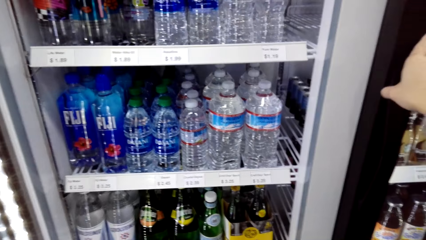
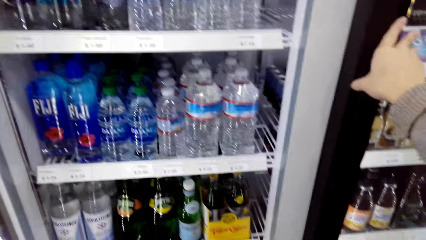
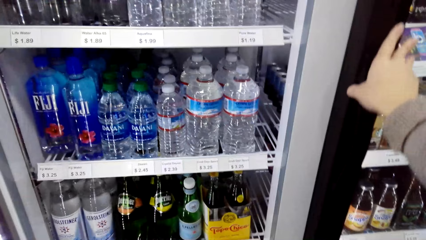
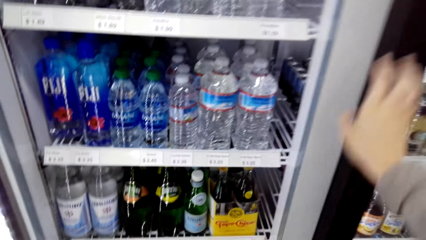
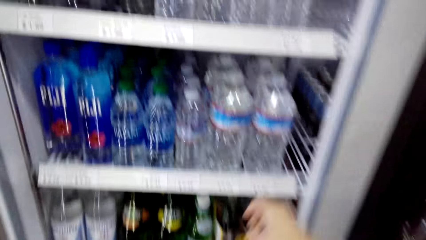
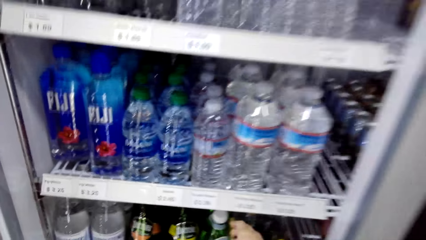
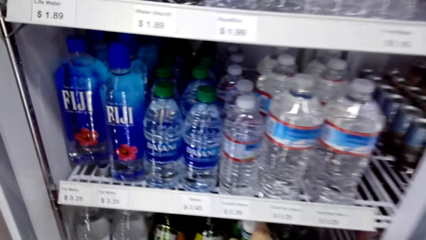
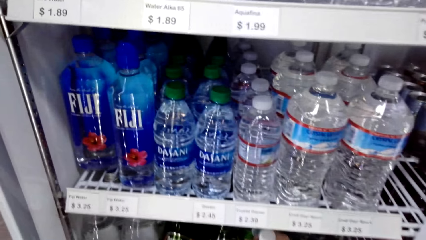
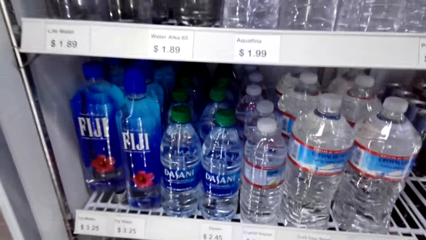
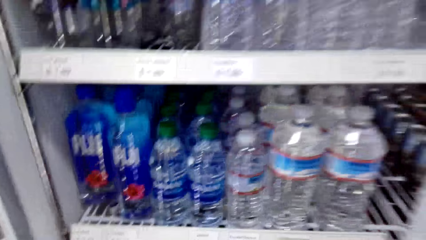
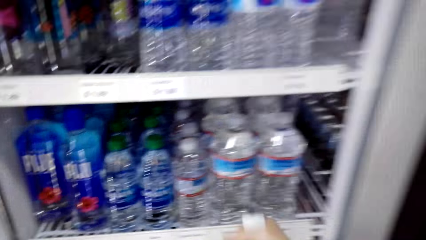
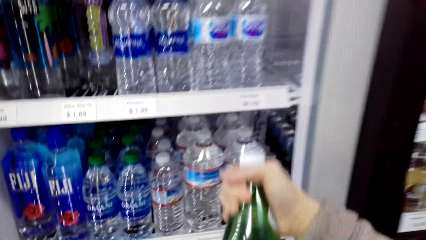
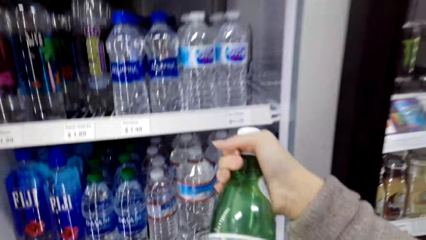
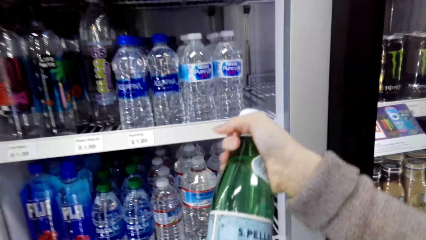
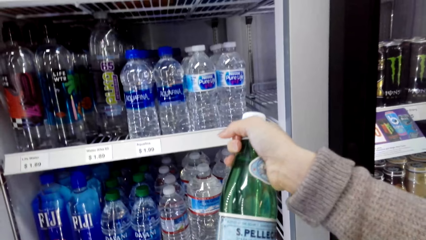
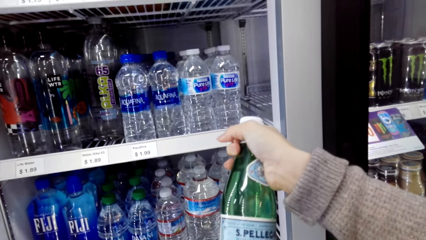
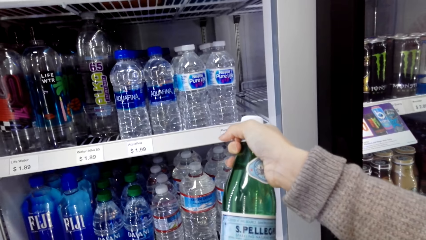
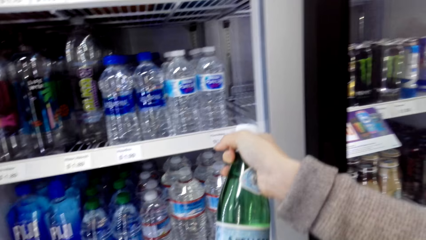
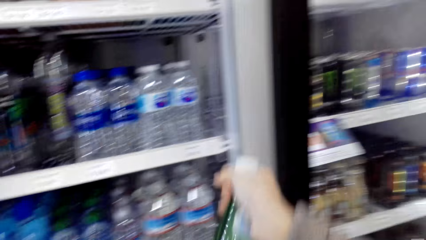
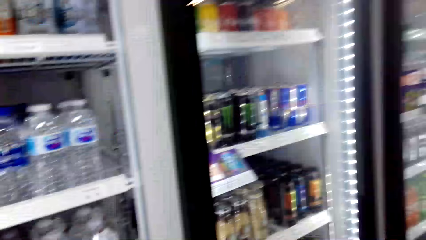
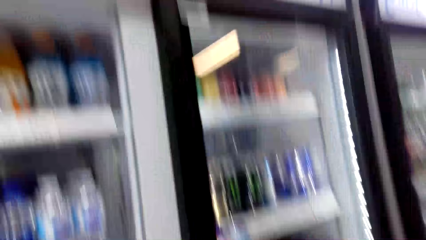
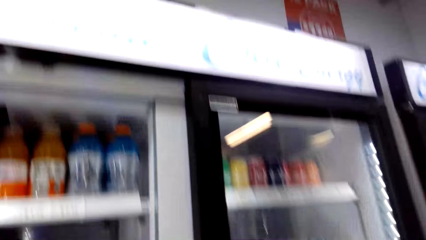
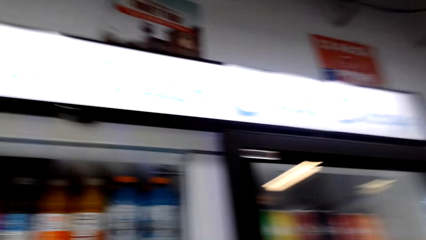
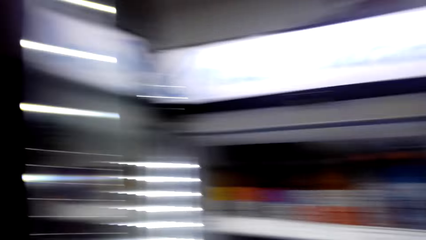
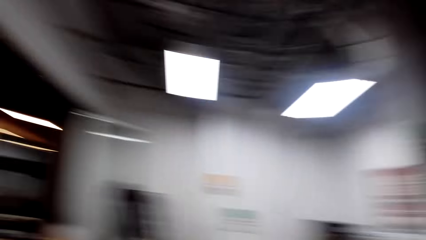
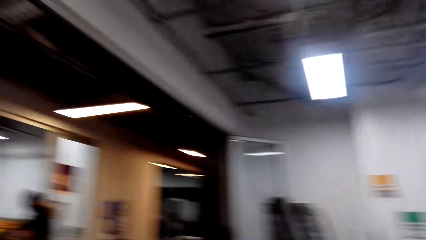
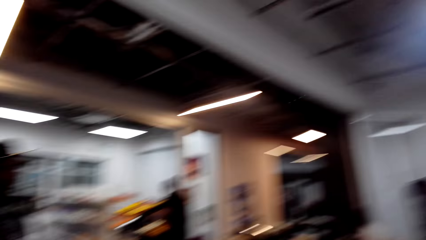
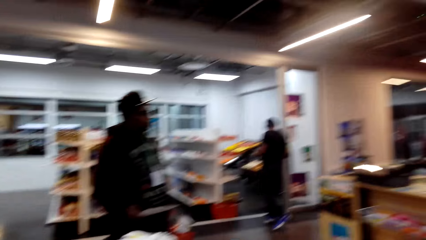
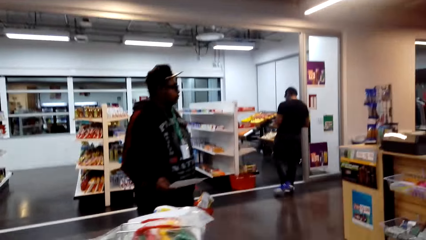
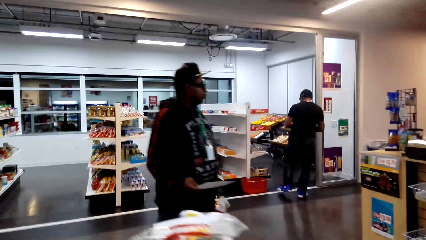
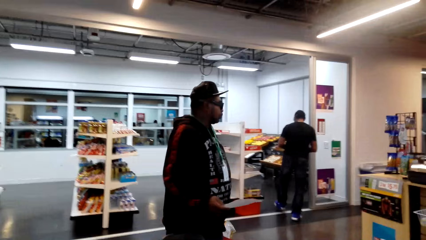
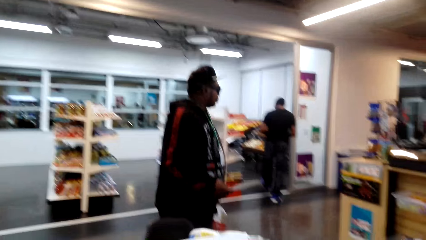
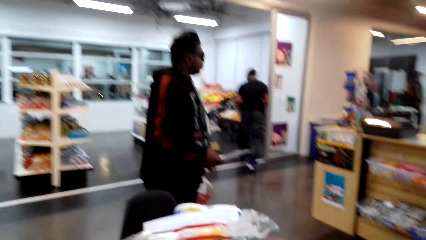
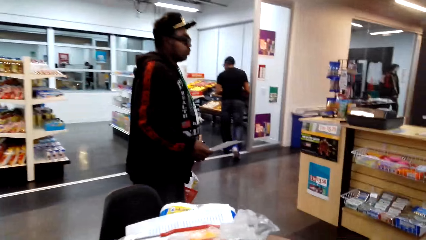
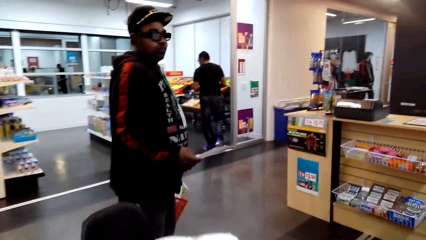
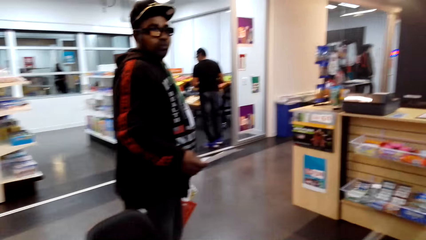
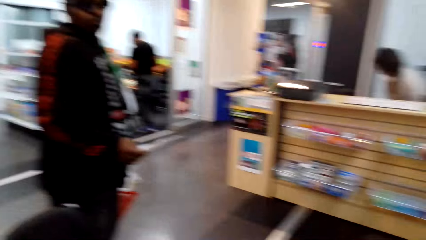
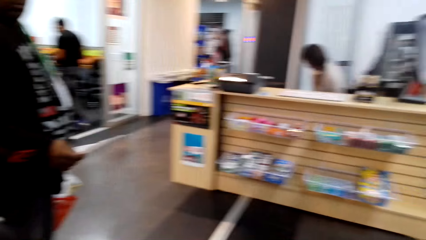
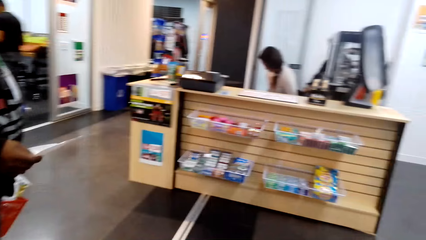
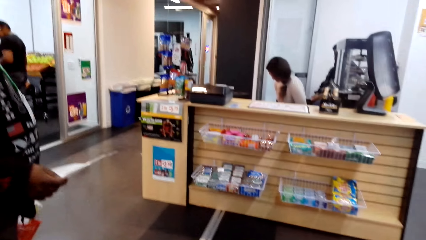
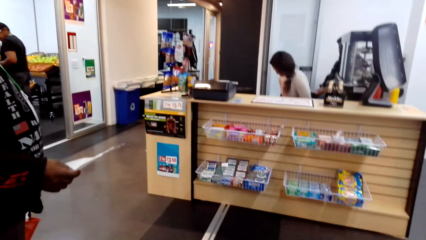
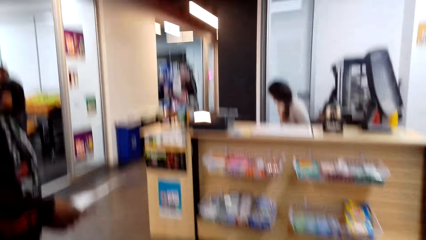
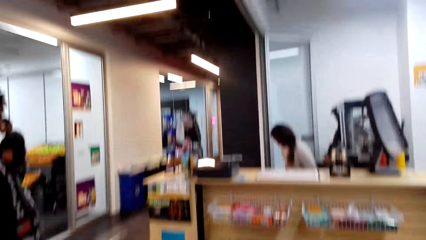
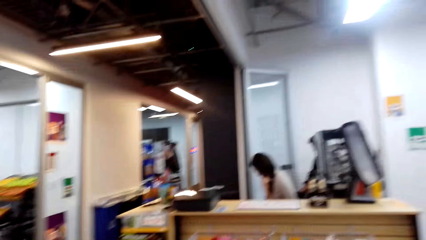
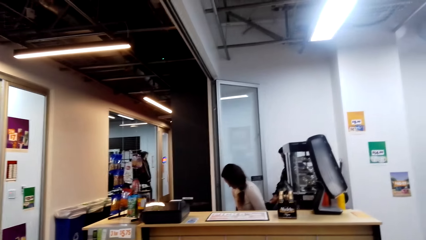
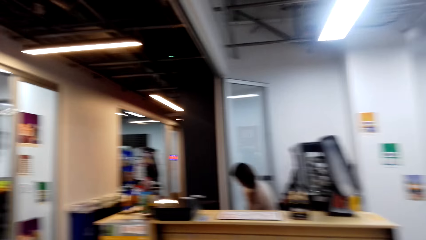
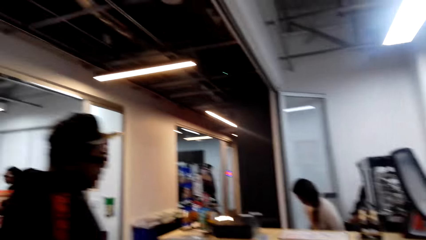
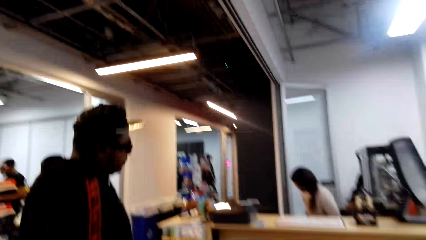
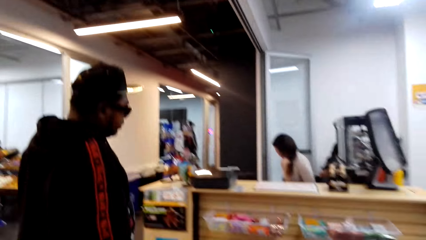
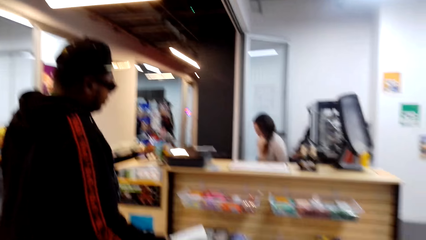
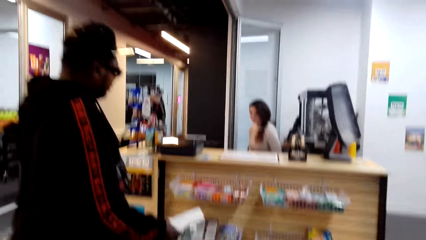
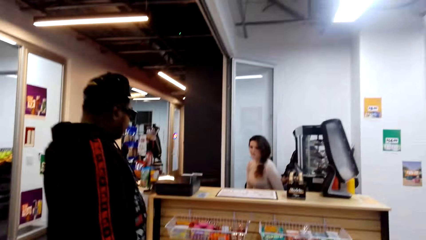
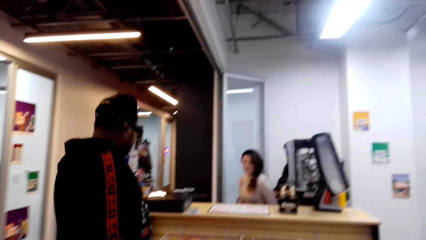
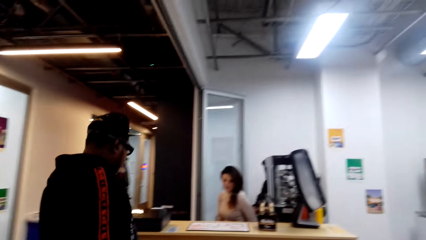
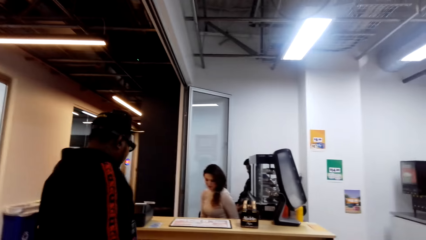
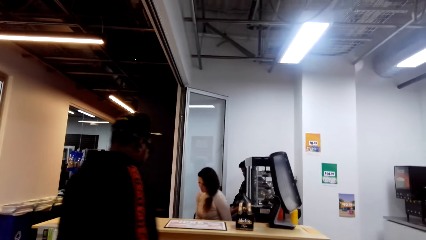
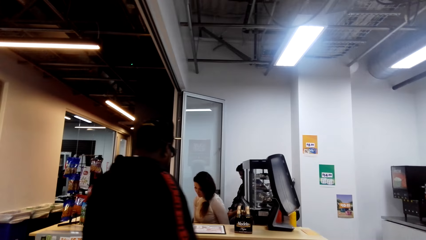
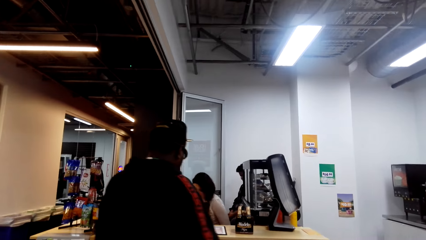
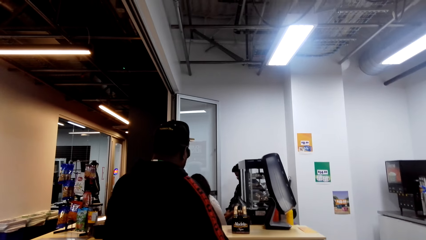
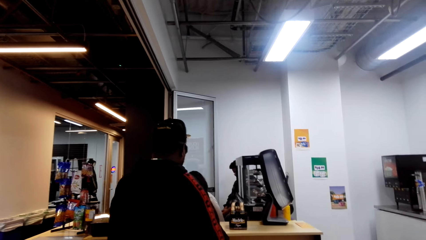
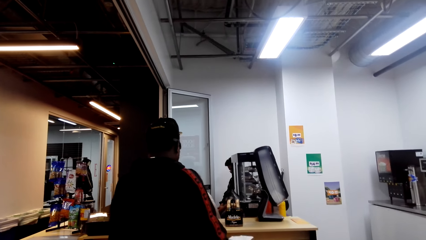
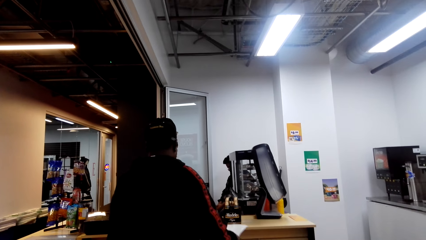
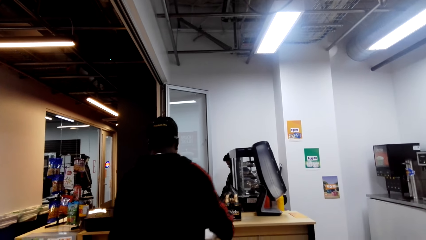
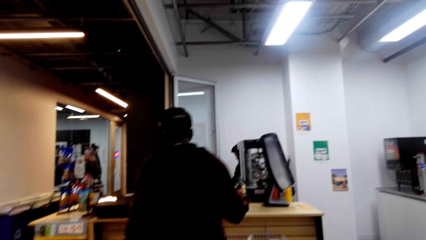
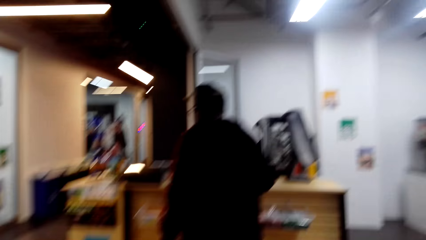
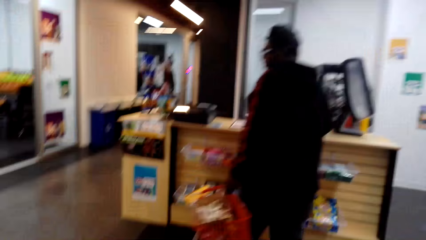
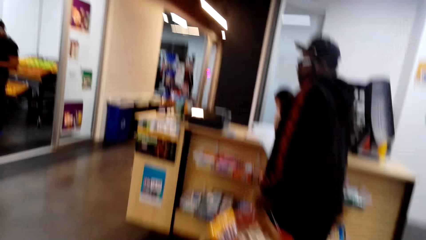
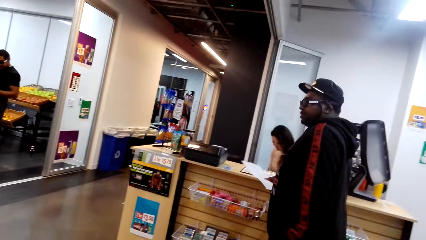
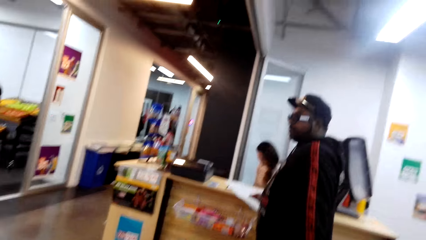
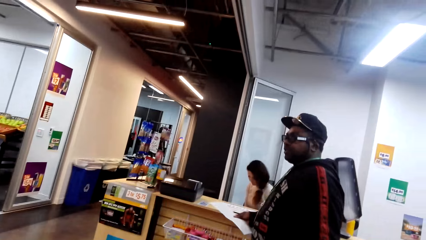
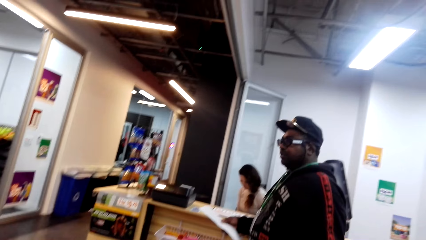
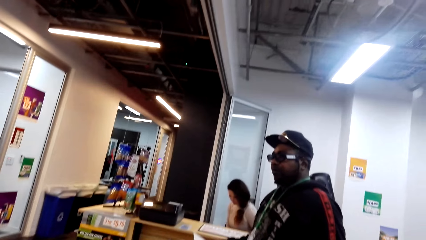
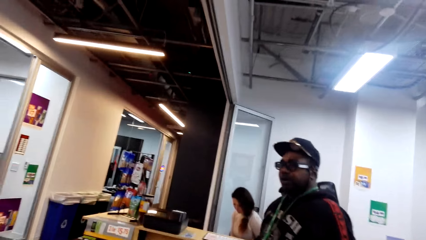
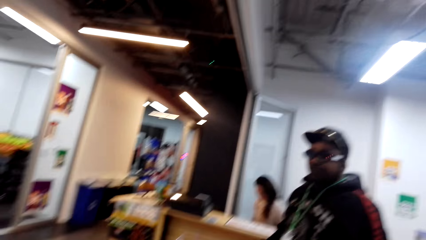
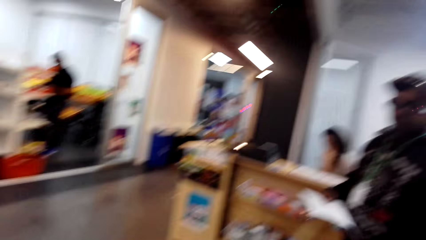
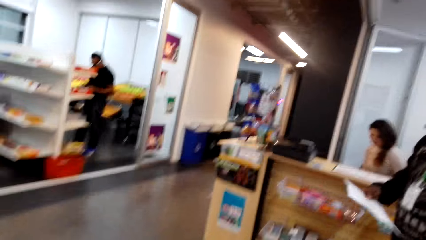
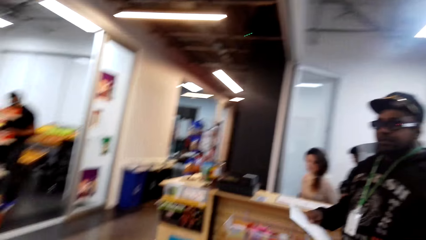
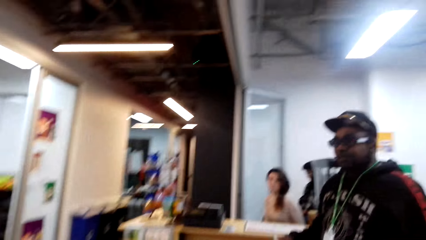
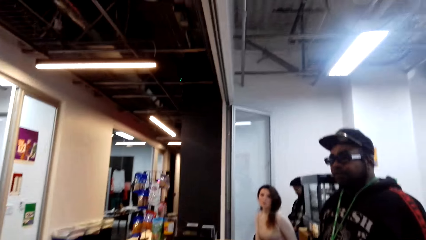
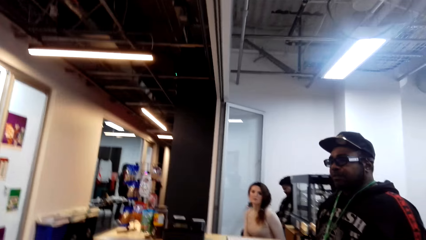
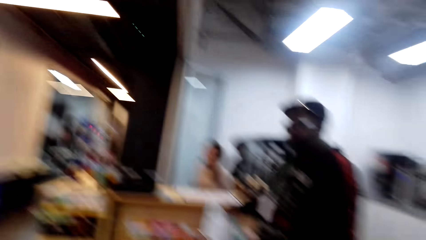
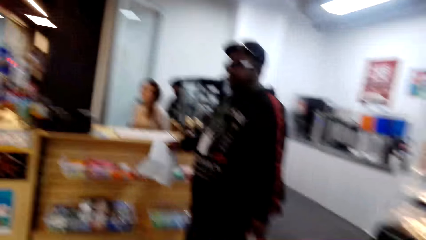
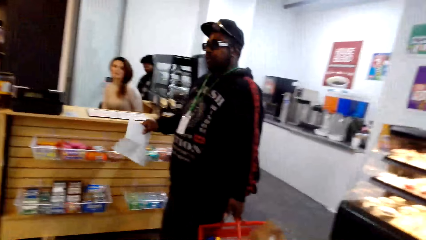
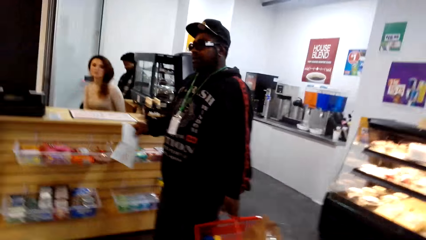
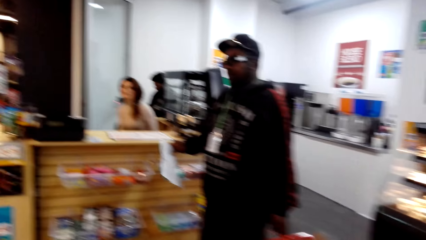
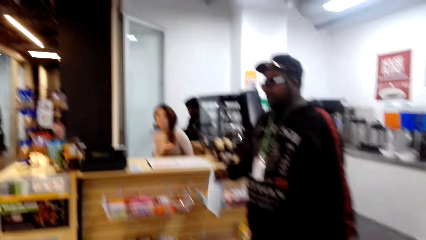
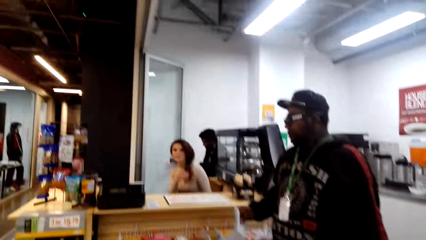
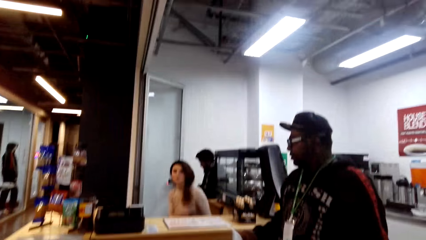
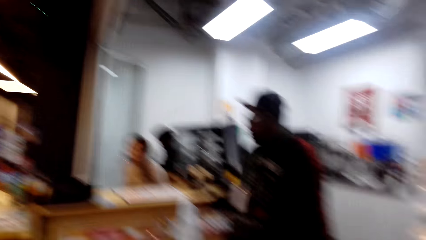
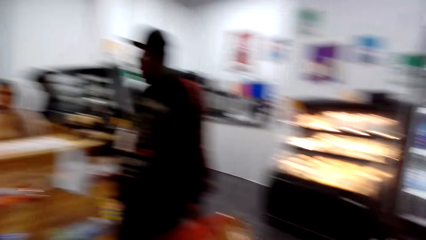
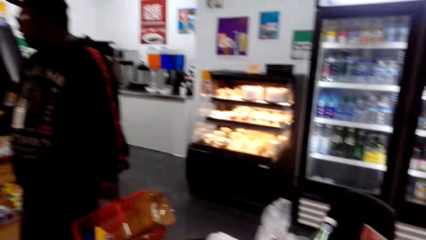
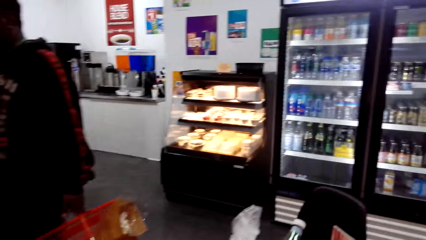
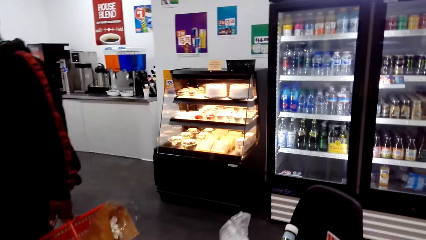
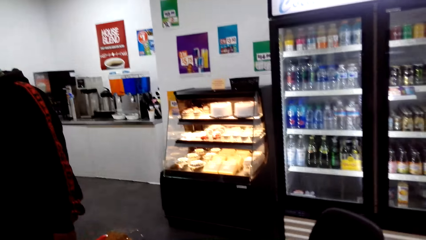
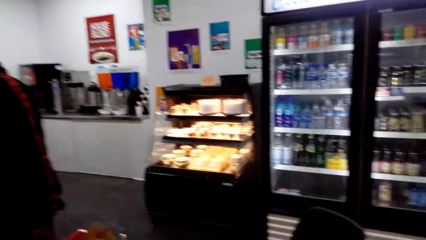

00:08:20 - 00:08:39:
The camera wearer looks at the bottle. They look to a man. The man walks to the counter. The camera wearer looks around.
